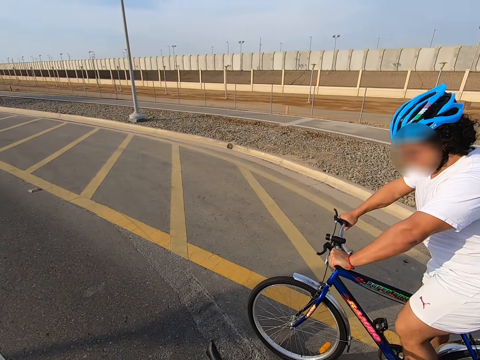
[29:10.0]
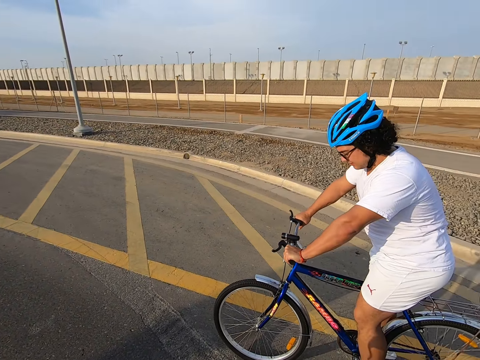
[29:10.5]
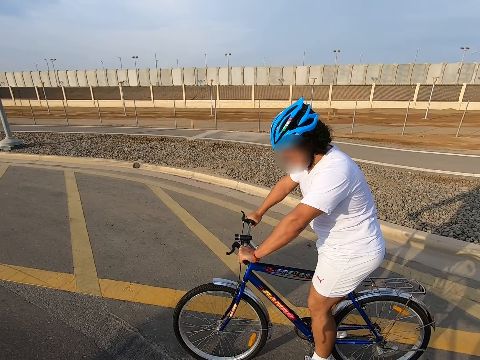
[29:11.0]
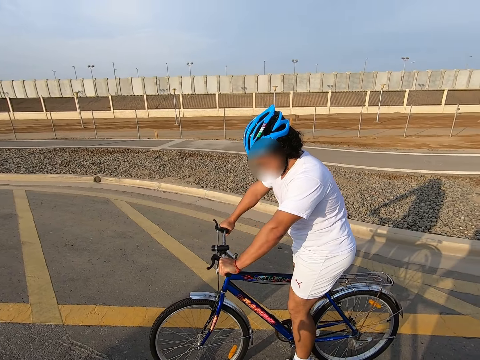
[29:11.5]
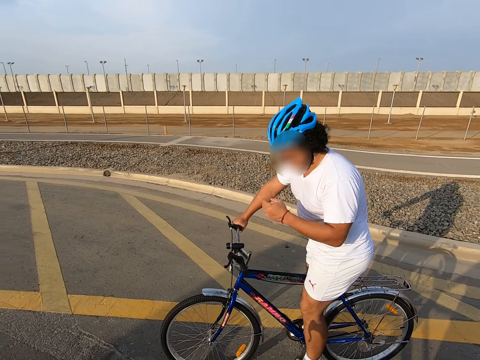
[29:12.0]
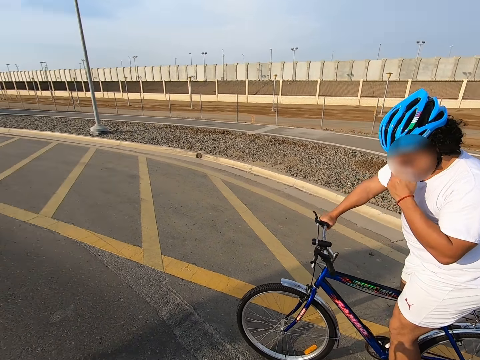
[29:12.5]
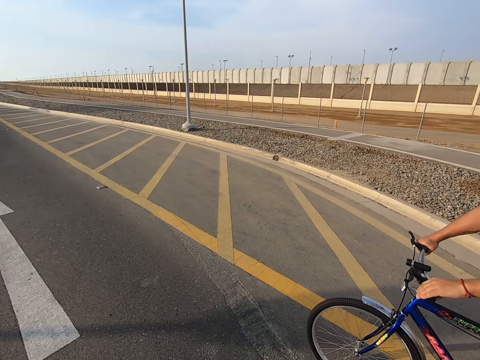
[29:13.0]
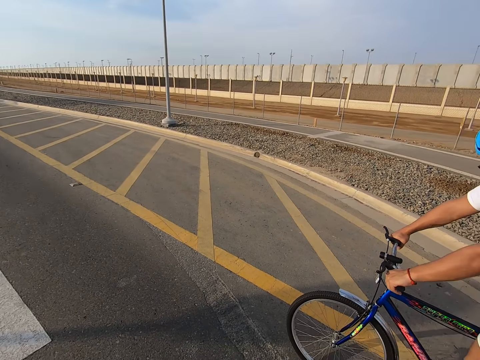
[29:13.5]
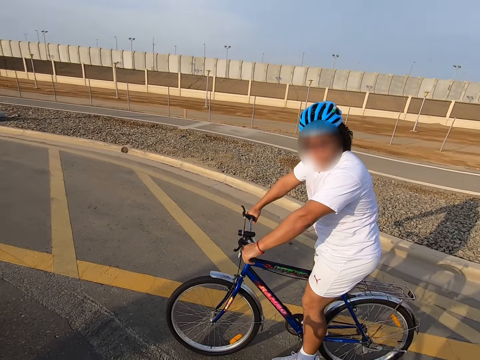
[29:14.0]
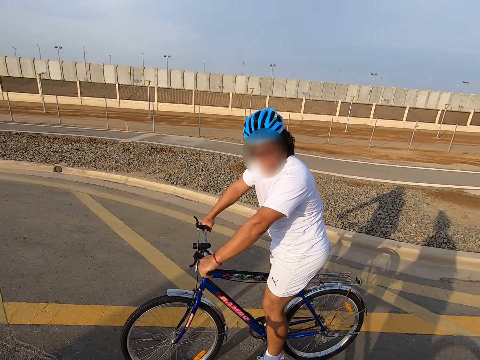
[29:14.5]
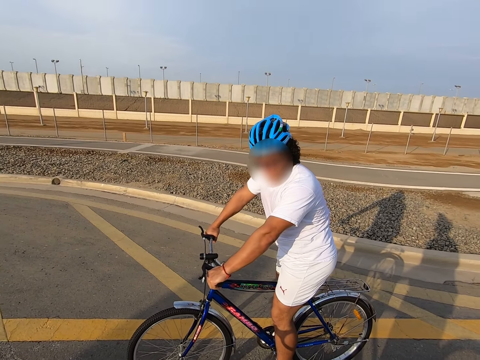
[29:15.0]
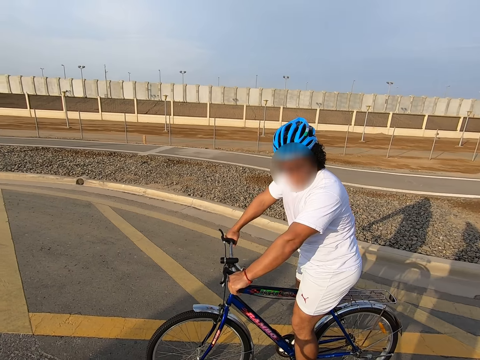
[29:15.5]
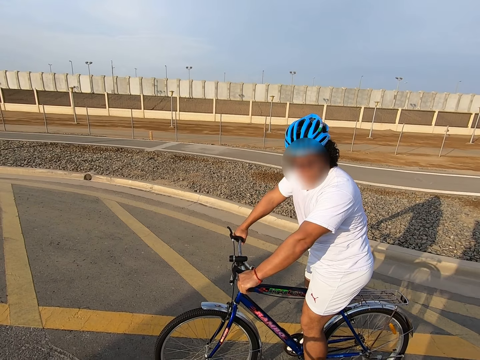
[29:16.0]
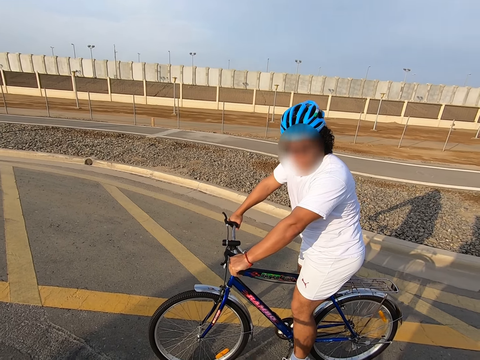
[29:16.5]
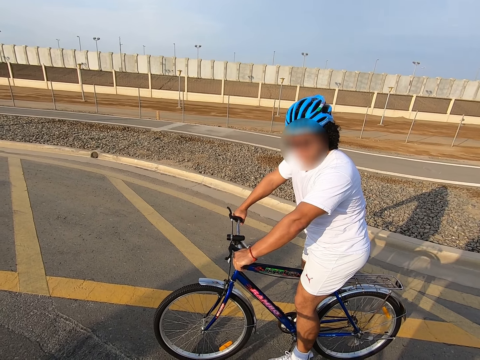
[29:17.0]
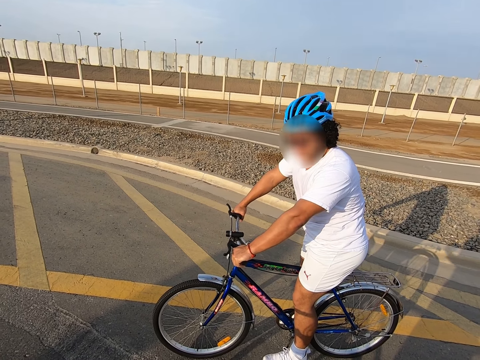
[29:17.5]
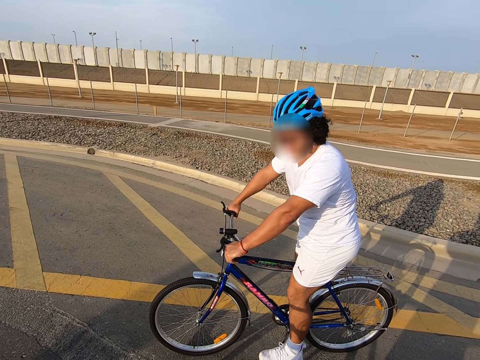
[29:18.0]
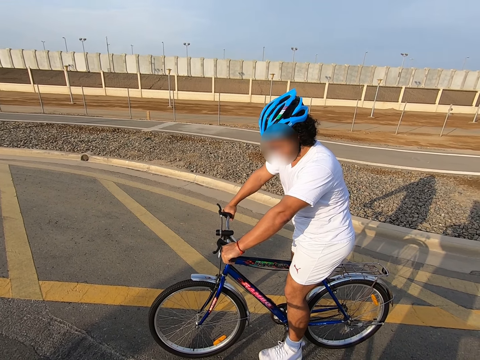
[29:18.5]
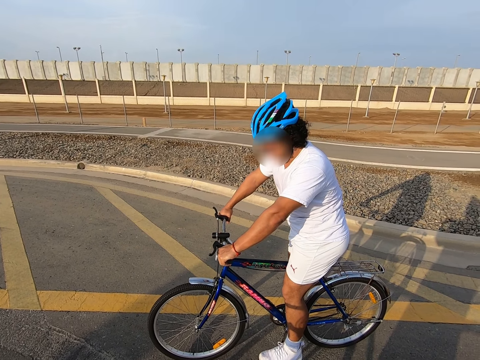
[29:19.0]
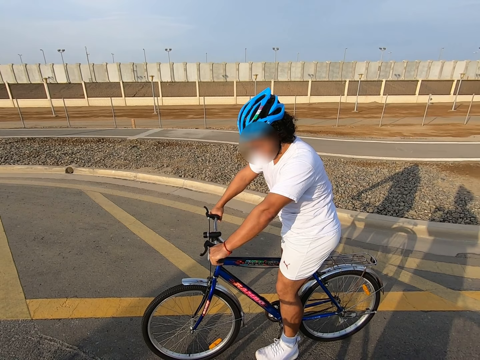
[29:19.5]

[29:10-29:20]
The camera wearer looks at the lady. A man sits on the bicycle.

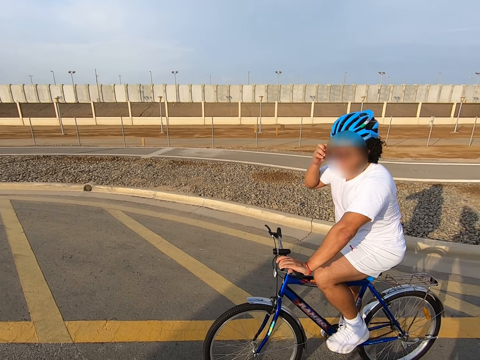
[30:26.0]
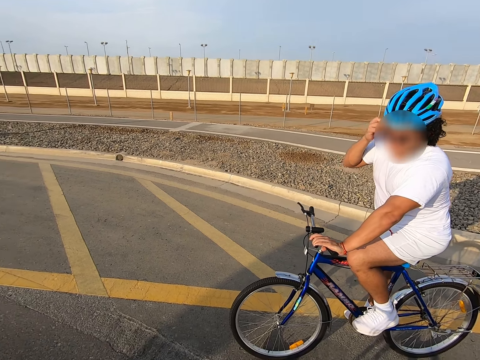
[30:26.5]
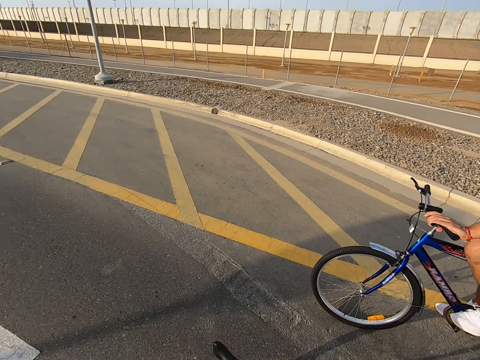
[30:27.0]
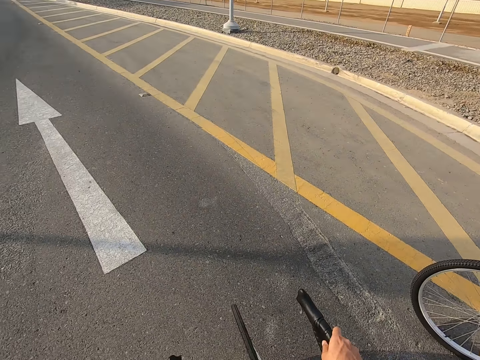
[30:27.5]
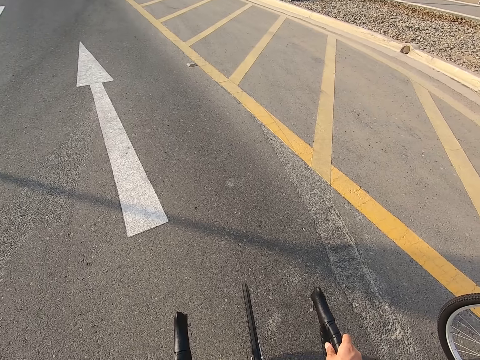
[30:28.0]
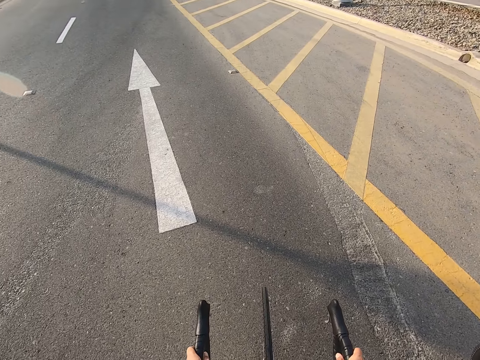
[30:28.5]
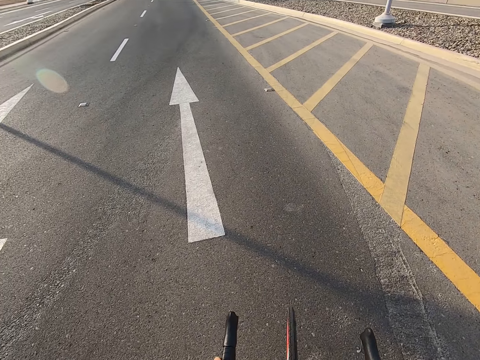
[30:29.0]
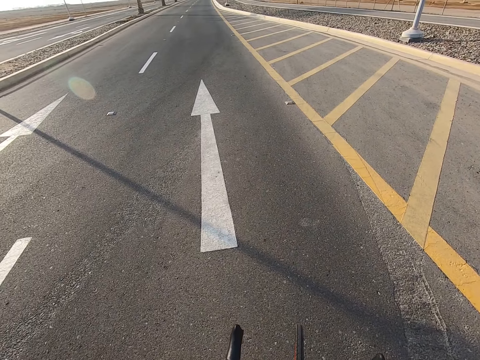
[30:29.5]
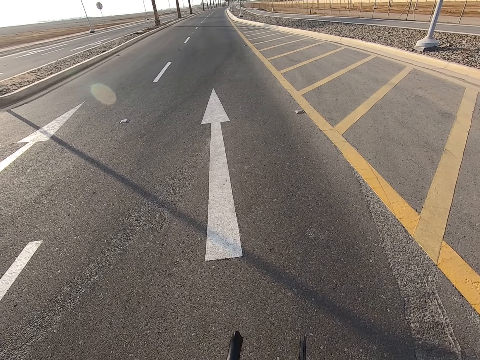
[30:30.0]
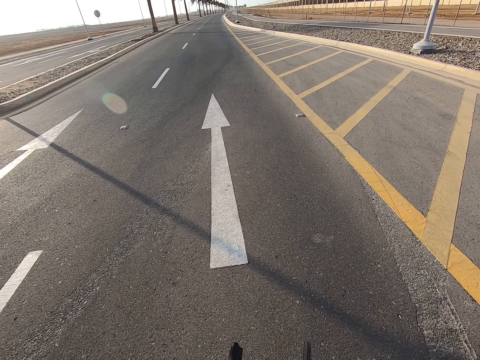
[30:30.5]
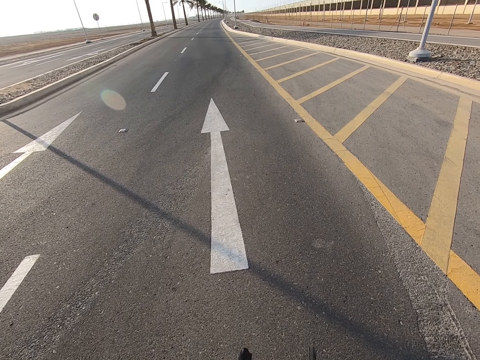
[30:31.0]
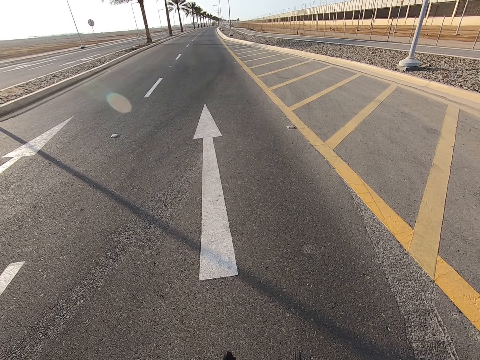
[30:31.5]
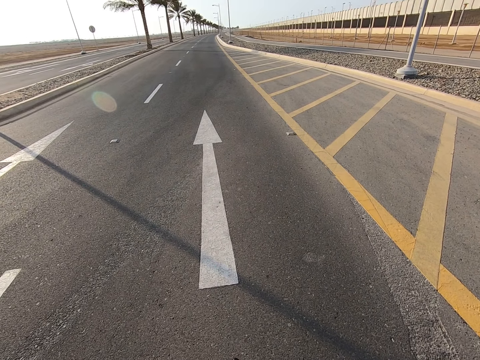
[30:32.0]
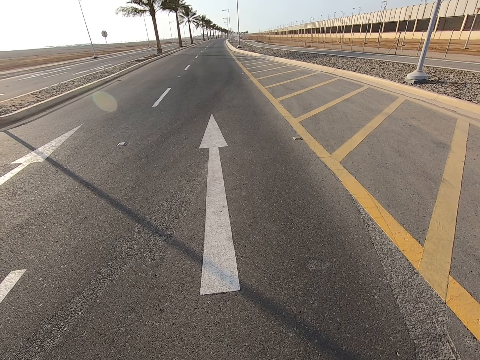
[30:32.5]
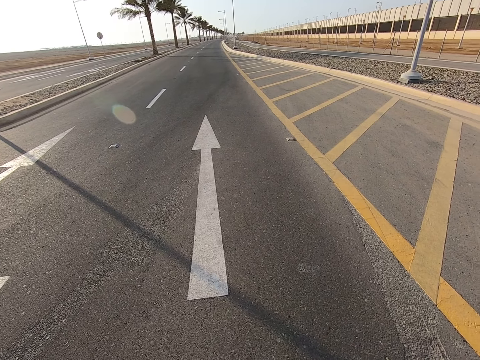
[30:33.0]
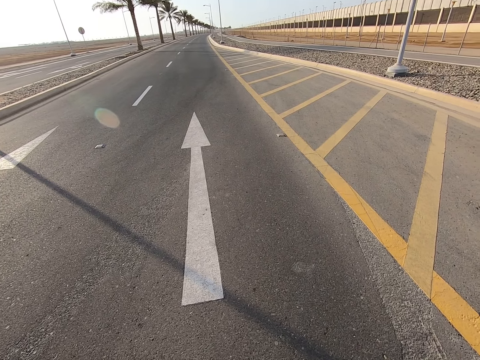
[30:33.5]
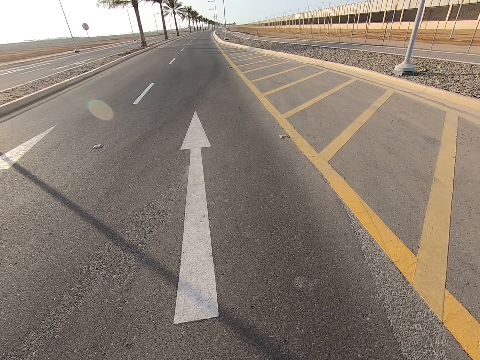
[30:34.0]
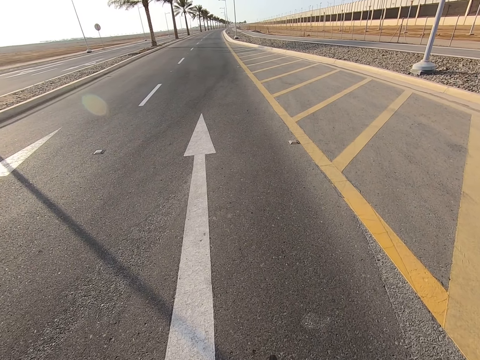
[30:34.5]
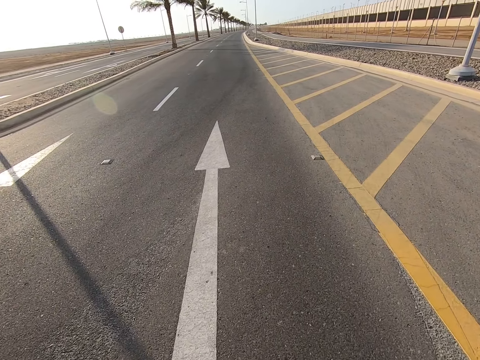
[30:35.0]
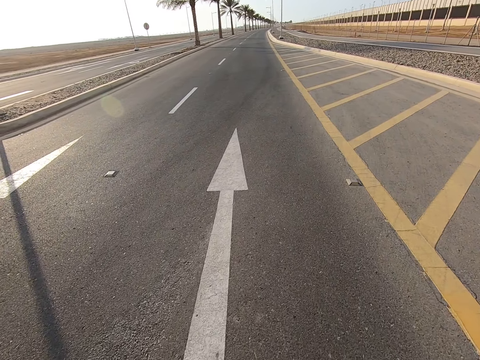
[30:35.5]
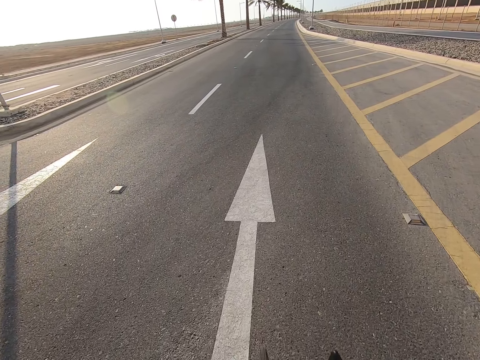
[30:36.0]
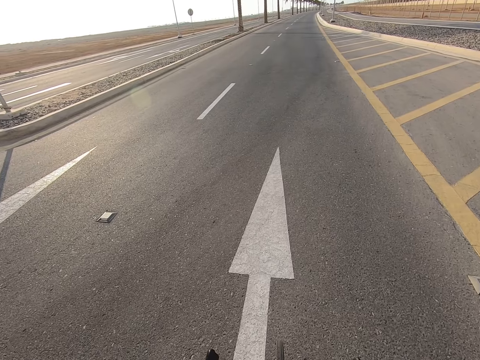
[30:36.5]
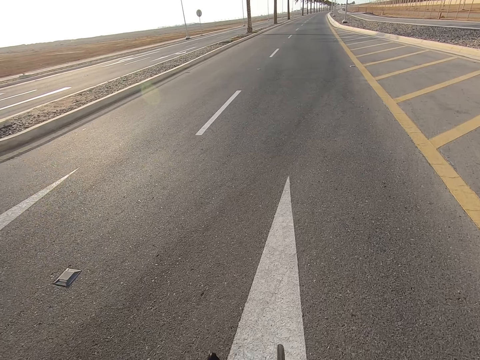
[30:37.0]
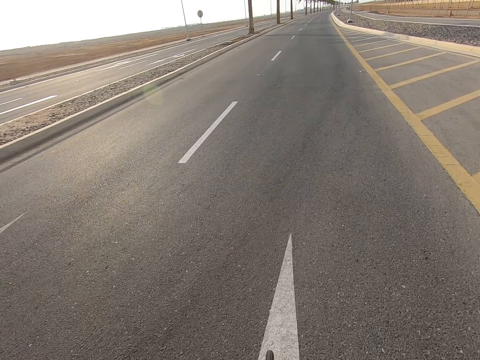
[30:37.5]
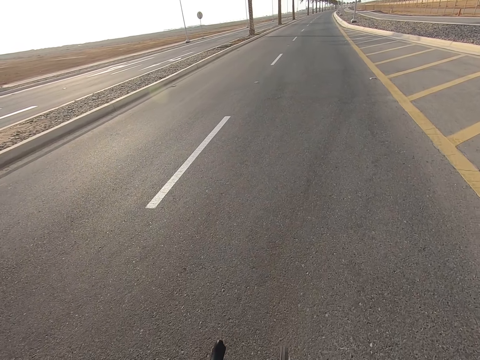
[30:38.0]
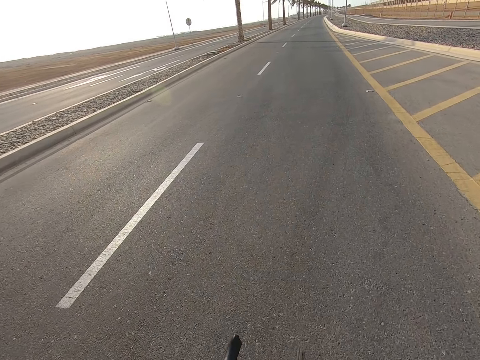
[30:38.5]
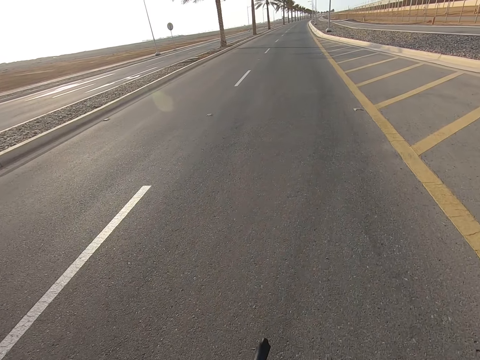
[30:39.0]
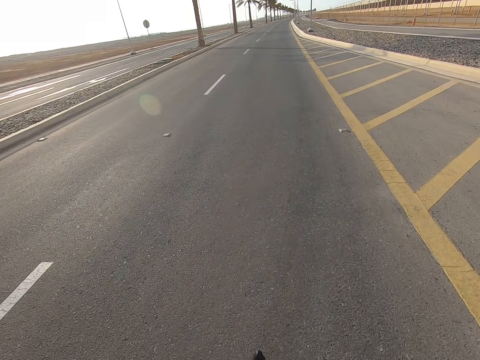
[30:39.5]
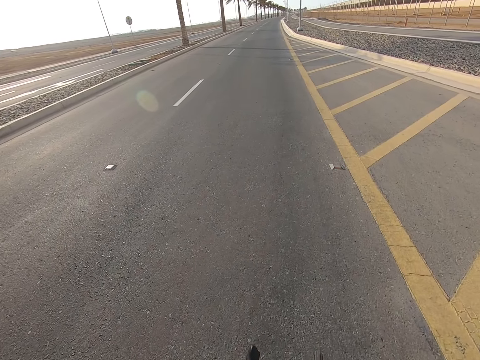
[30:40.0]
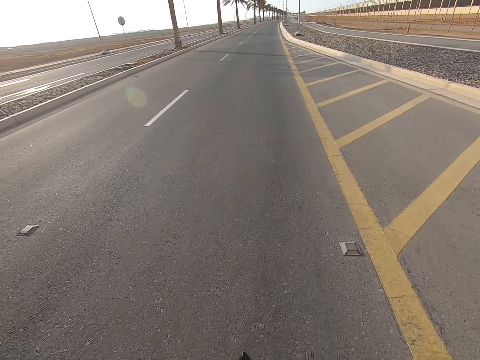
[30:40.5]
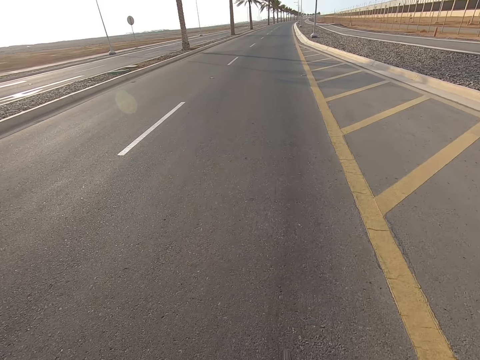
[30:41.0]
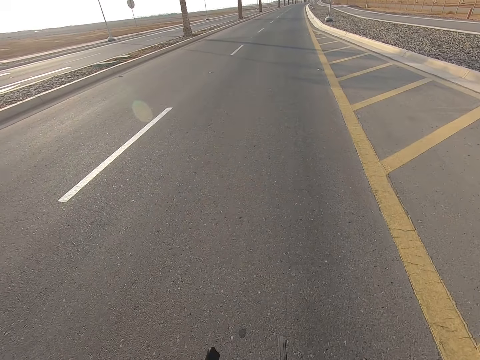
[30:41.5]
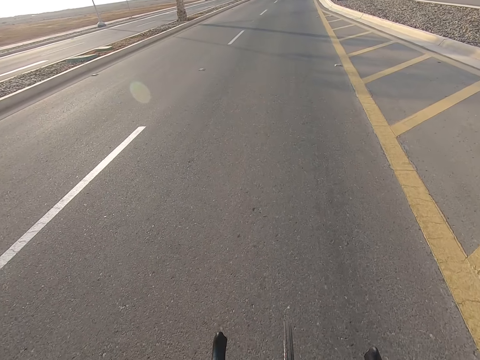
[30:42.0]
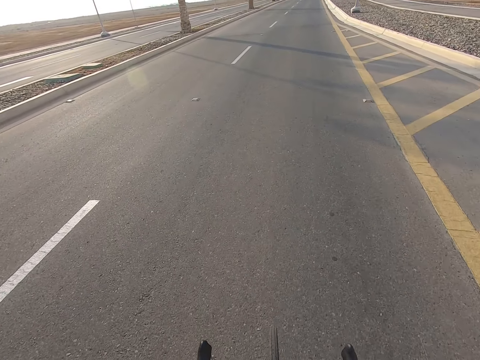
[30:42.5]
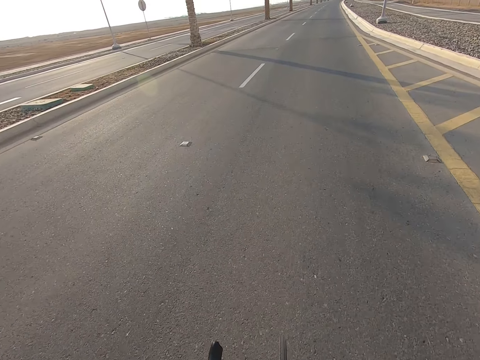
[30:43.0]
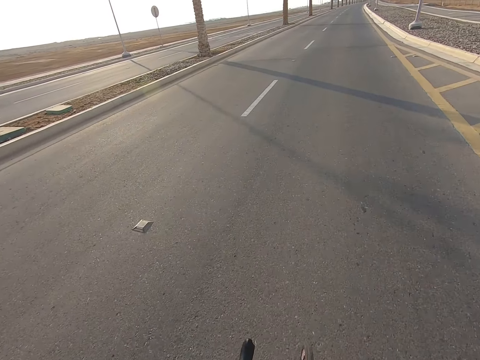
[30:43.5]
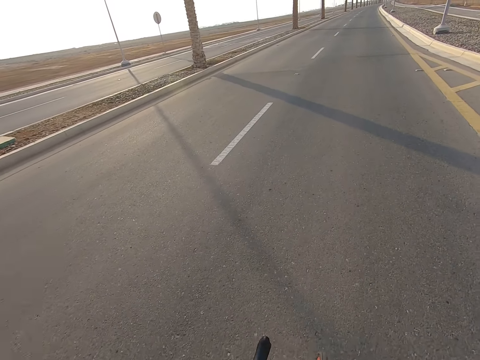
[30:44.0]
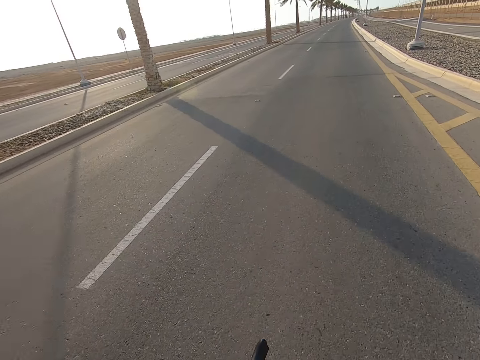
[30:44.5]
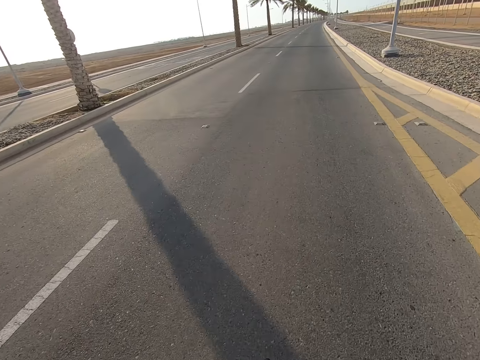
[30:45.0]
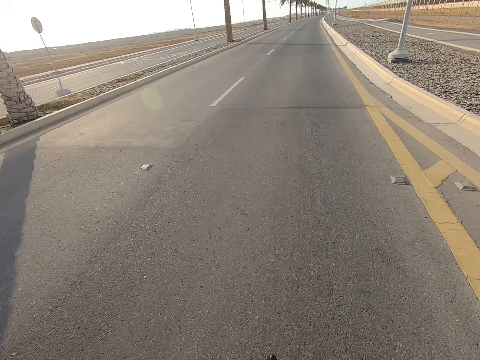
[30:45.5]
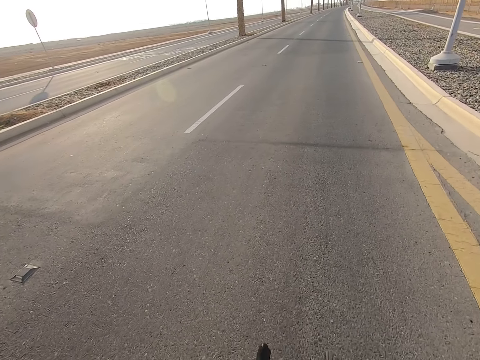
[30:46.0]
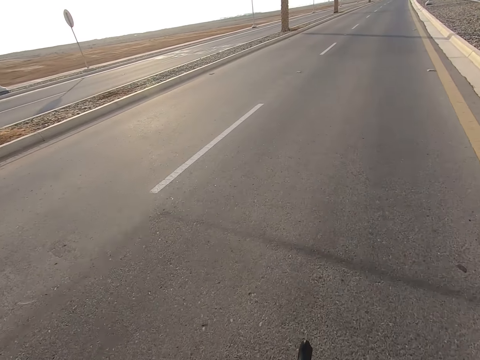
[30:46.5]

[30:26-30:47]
The camera wearer looks around. The lady cycles. The camera wearer cycles alongside the lady. They cycle on the road.
